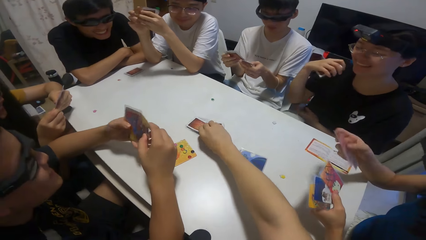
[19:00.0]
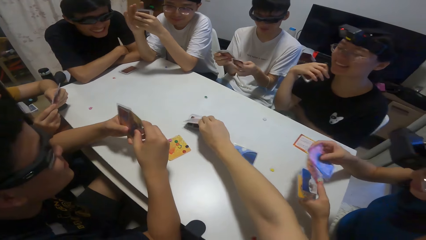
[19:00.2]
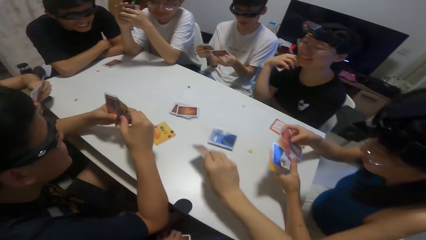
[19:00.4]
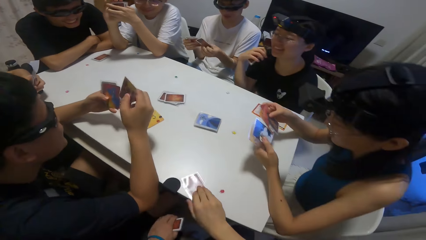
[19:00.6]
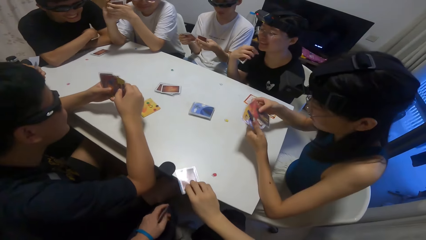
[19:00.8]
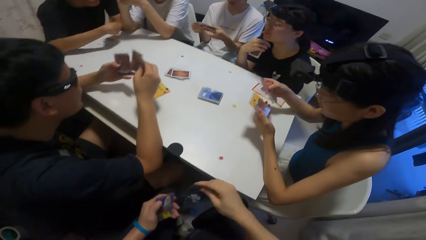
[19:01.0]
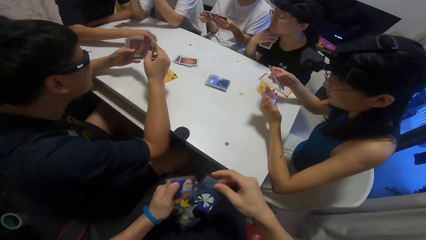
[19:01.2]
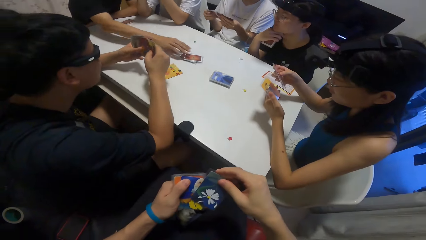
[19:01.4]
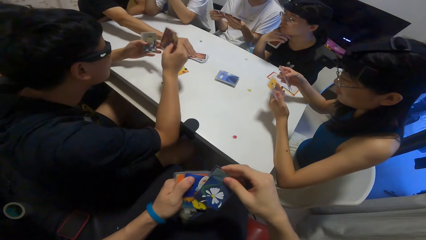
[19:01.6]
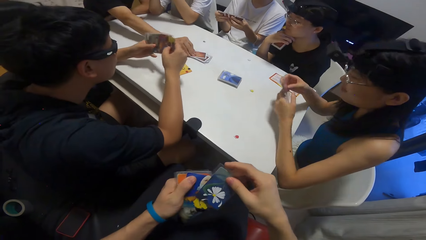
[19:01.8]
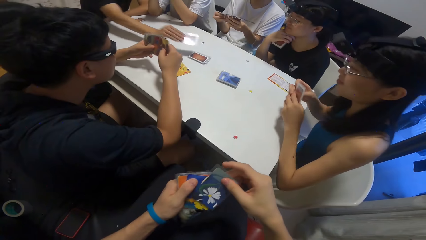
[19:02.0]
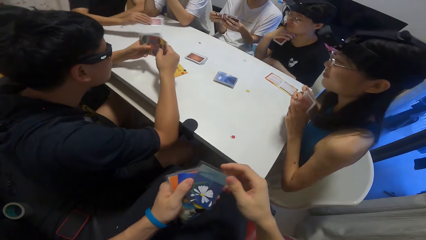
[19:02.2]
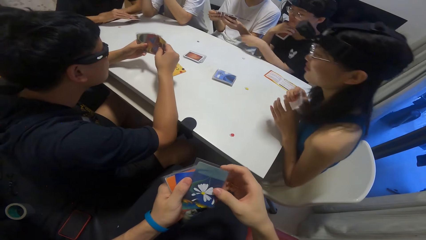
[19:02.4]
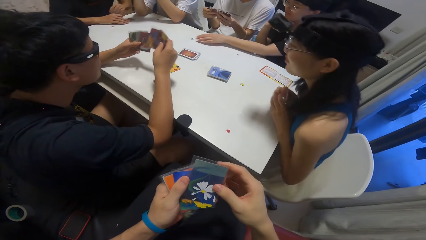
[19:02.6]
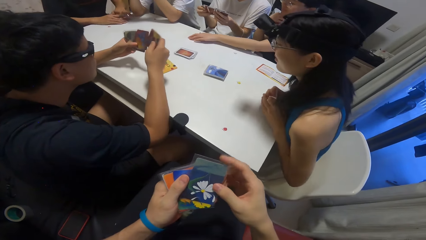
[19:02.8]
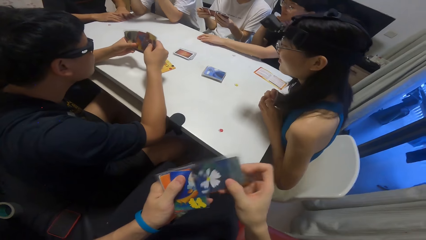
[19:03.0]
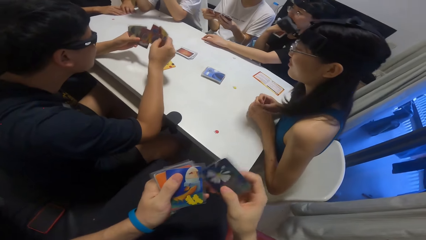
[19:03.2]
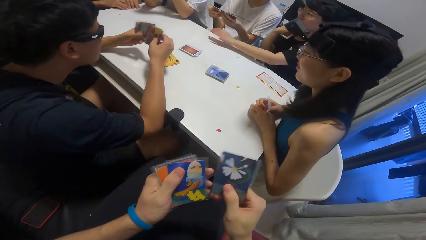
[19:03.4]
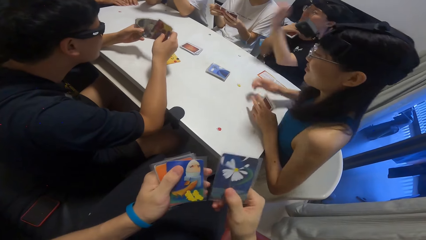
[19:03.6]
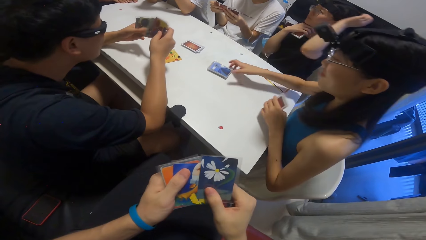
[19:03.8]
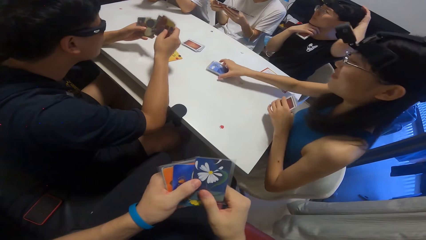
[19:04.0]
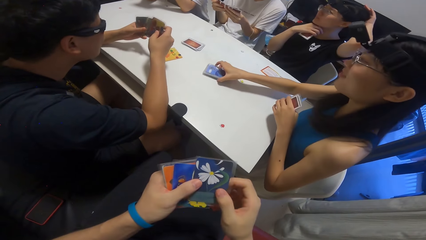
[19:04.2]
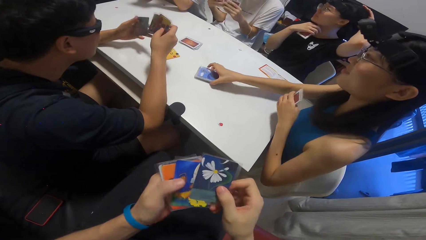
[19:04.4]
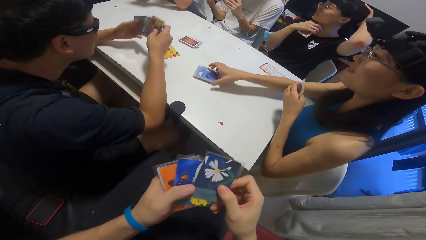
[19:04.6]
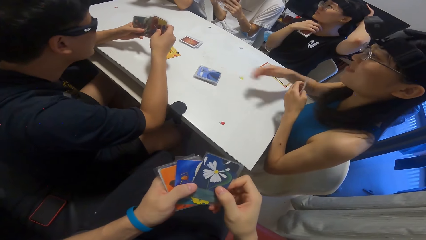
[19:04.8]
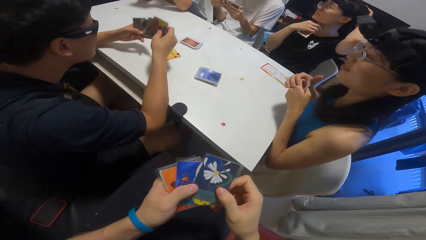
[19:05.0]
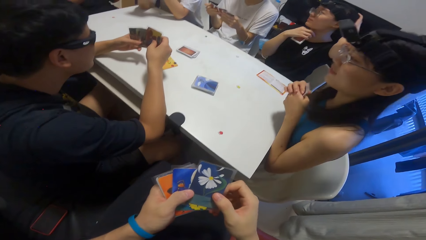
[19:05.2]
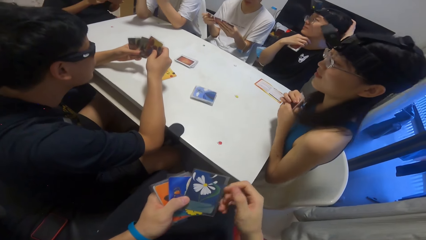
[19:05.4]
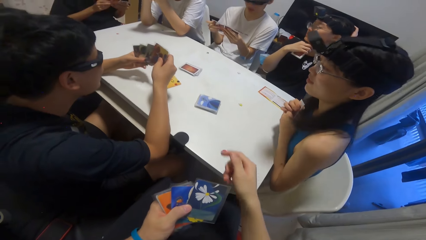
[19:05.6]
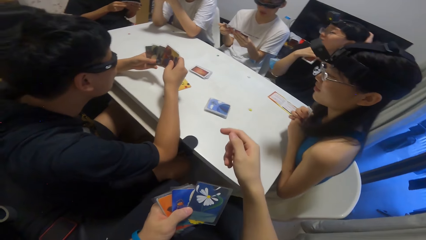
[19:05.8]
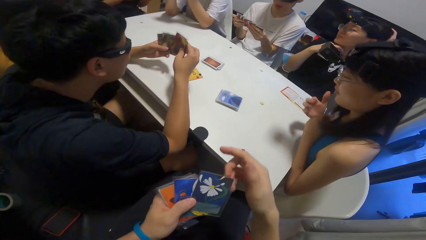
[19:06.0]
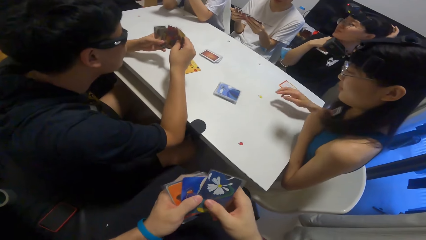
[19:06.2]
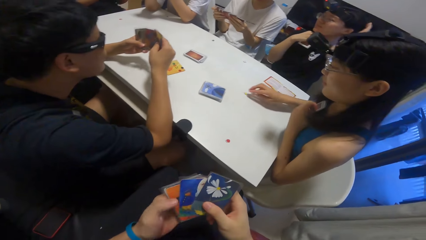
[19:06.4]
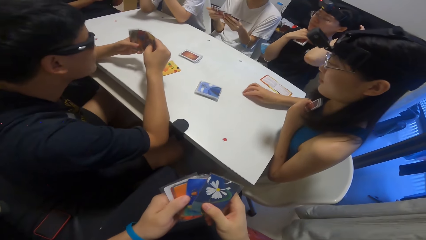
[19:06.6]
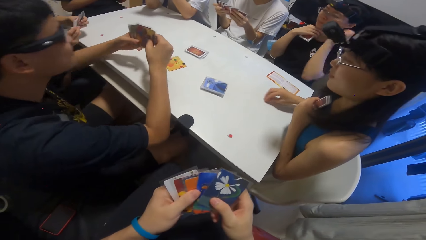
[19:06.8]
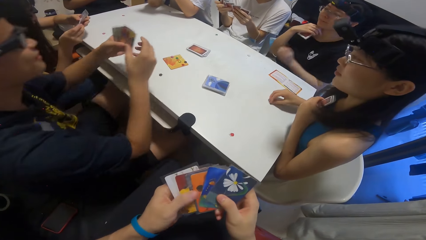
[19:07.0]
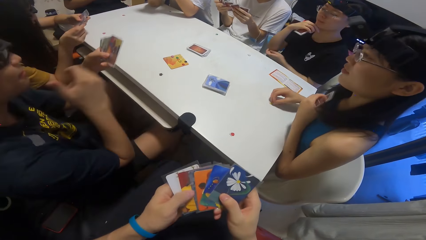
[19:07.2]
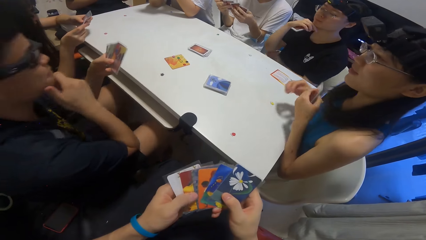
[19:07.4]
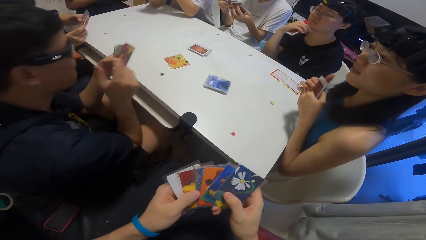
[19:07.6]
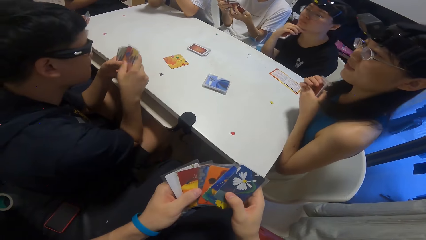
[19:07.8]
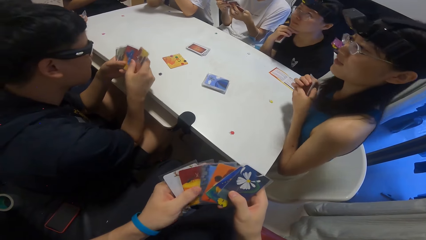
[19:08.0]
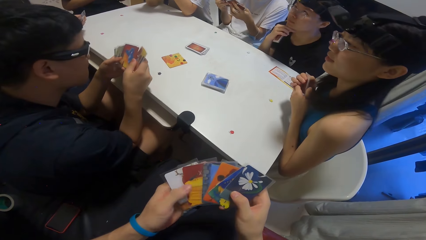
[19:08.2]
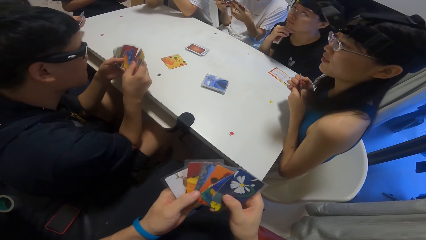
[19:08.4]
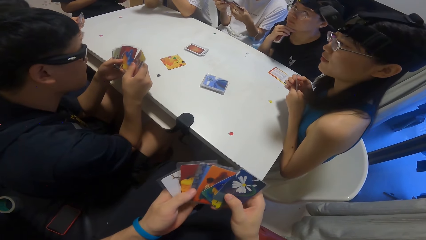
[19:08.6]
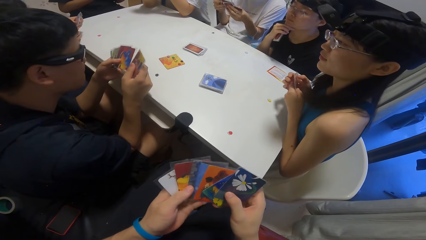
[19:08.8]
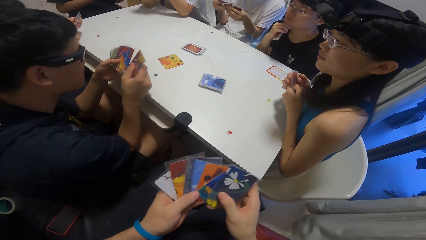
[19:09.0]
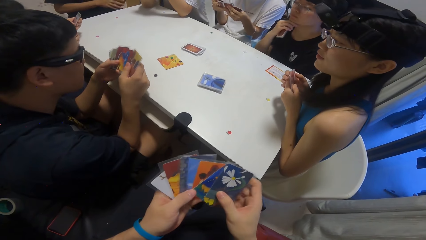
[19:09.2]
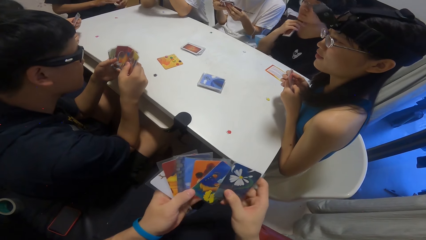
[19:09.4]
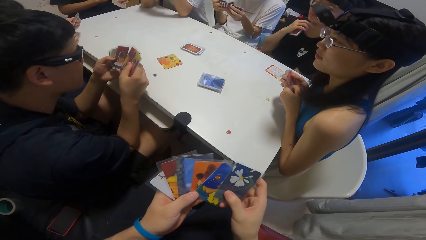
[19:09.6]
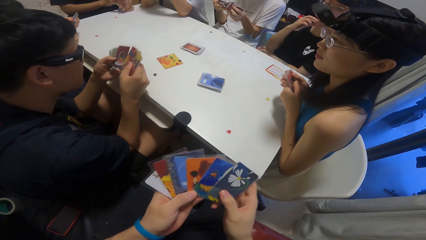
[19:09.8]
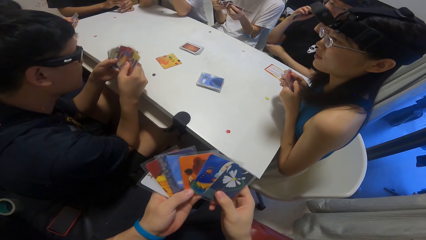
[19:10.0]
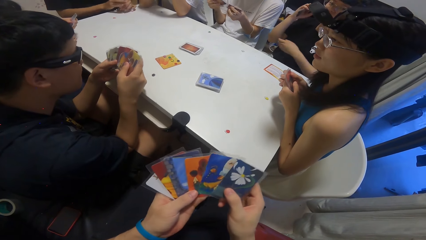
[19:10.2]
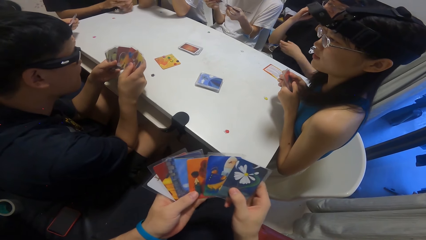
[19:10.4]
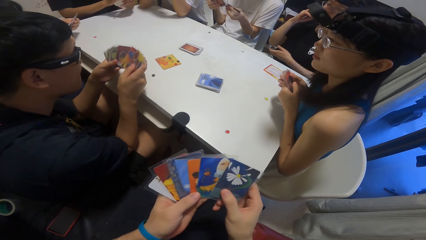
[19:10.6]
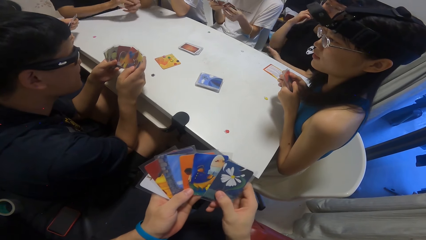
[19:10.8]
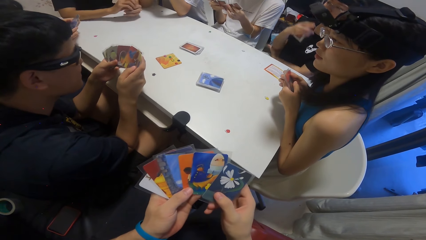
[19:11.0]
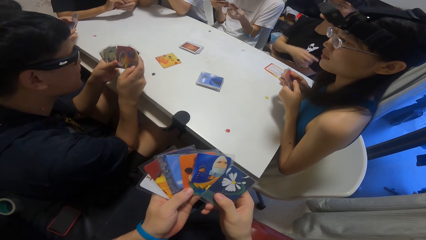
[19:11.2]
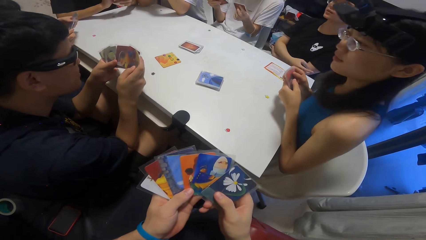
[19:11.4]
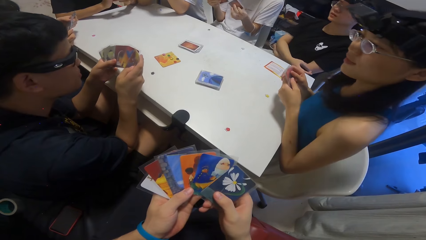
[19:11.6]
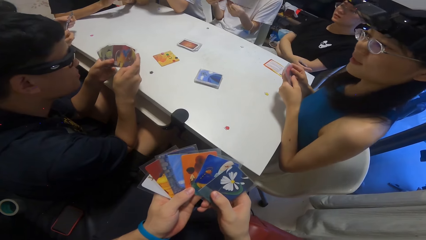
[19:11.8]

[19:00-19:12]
A man counts his cards. Another man shuffles playing cards. A third man picks a card from the reserved cards. A fourth man shuffles playing cards. A woman moves a stone on the table. A fifth man picks a poker chip. The fourth man shuffles playing cards. Another woman moves a stack of cards on the table. The camera wearer holds playing cards. The second man shuffles playing cards. The fourth man shuffles playing cards. The second woman moves a stone on the table. The third man hits his stack of cards on the table. The second man shuffles playing cards.

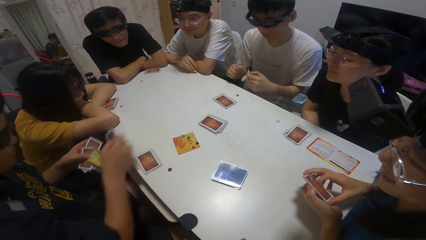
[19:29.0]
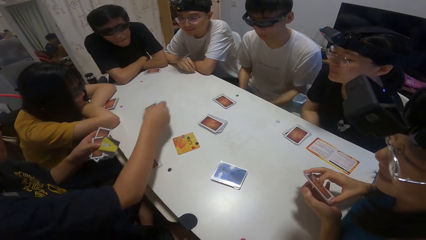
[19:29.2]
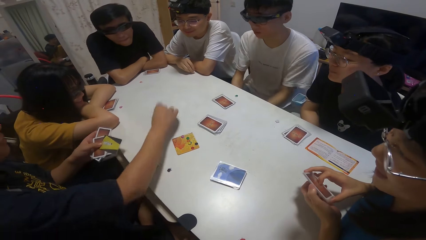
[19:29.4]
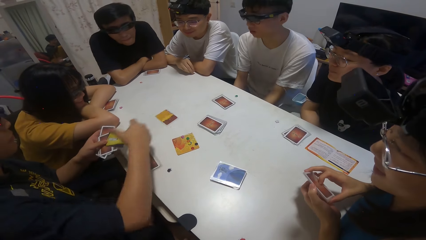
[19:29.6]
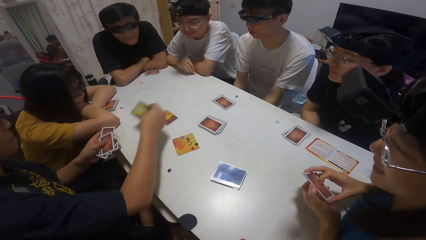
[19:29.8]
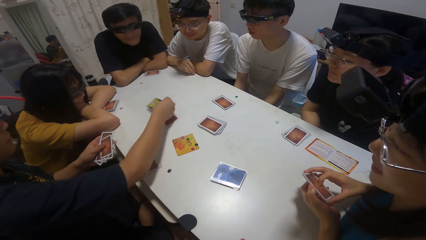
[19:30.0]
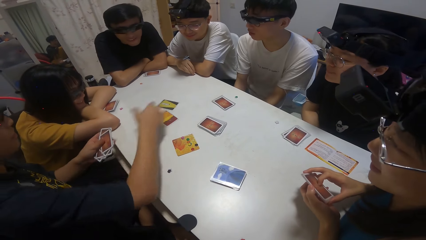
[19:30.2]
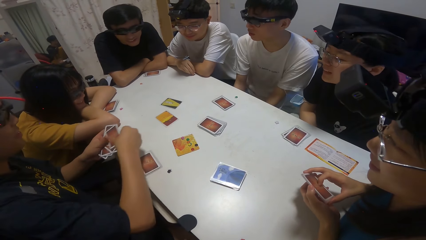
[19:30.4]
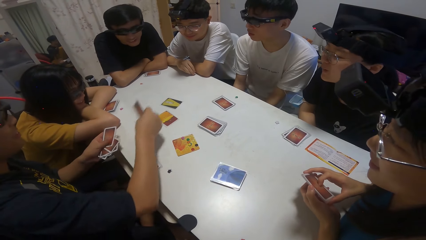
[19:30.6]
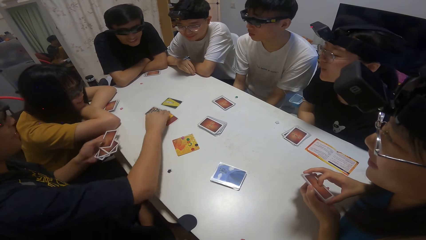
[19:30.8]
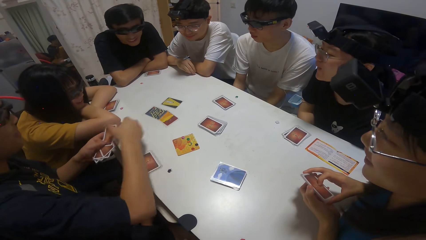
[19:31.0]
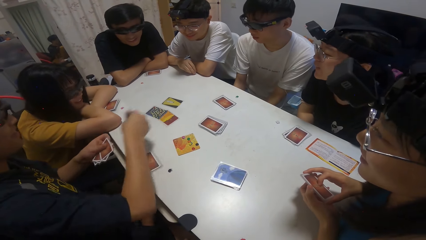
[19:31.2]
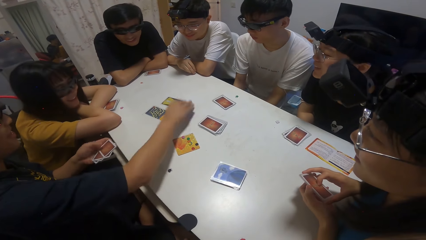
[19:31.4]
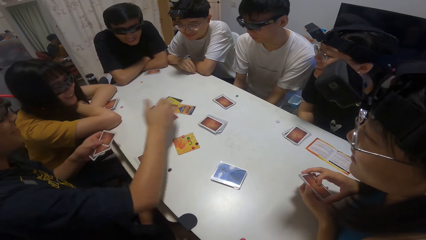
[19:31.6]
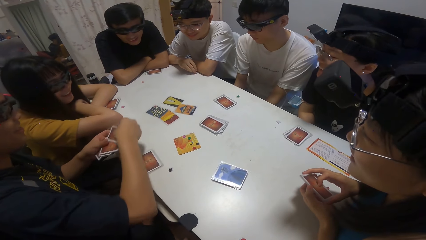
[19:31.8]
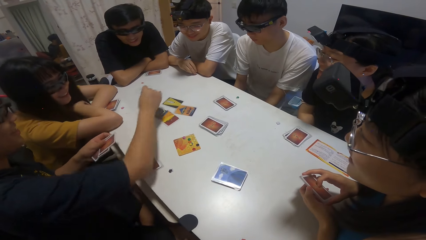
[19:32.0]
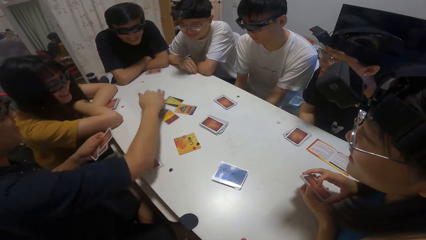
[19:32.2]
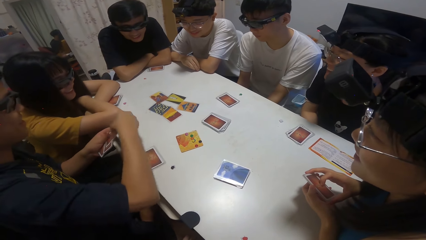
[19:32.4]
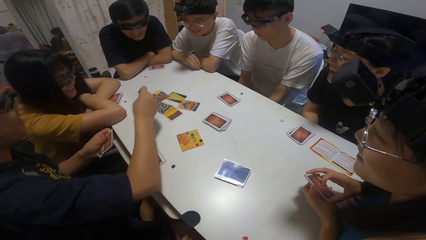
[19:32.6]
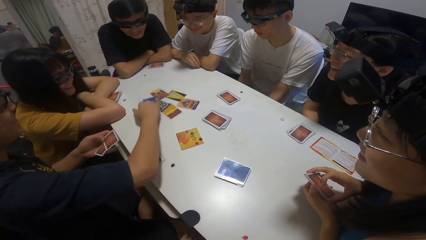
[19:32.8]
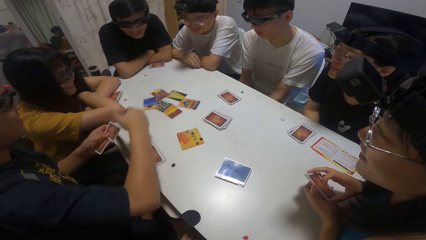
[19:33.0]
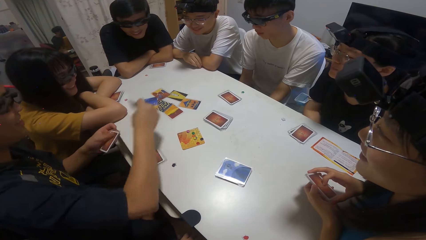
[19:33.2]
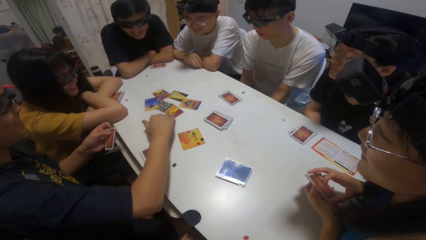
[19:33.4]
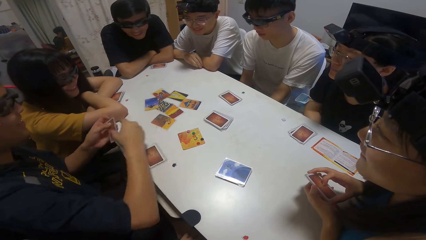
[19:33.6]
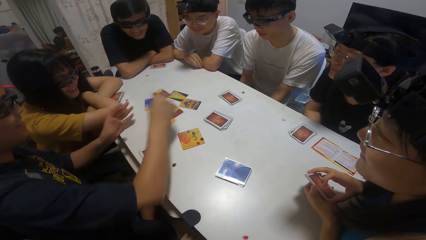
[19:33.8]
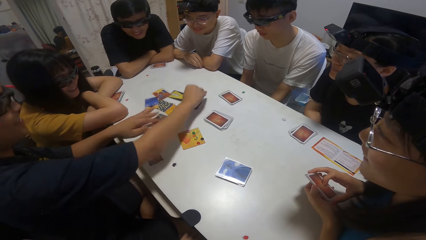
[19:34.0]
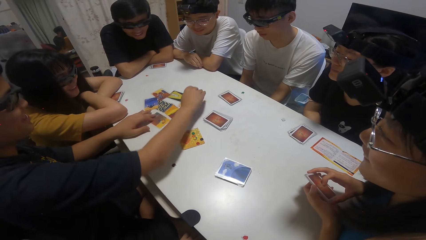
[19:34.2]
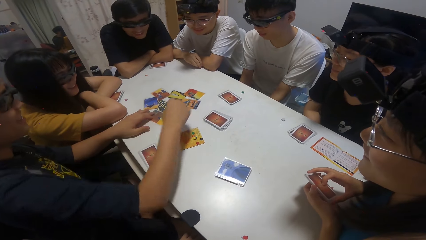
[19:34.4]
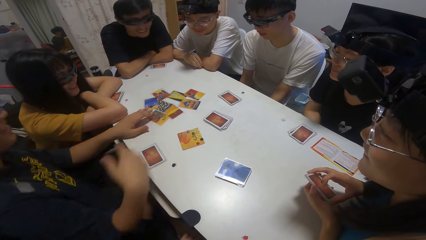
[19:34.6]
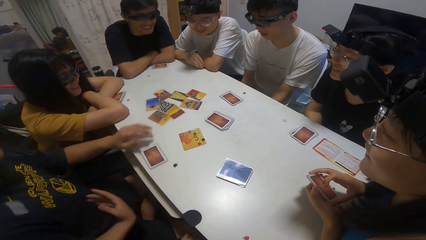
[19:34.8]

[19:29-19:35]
A man places playing cards on the table. The man shares the packed cards on the table.
